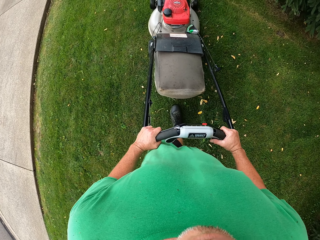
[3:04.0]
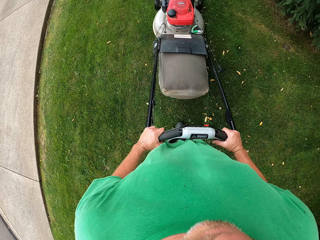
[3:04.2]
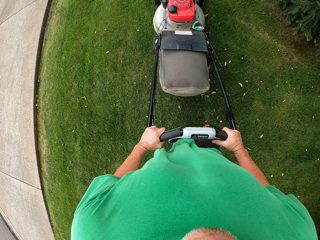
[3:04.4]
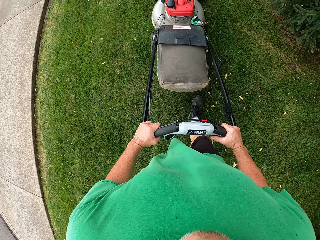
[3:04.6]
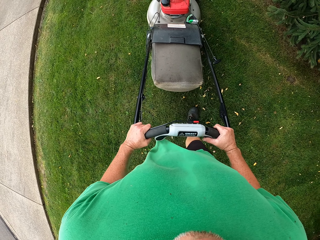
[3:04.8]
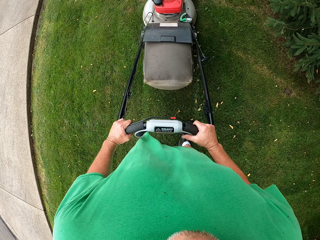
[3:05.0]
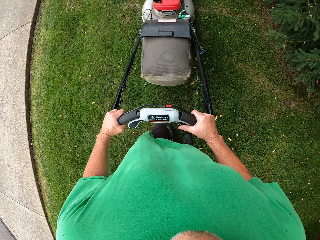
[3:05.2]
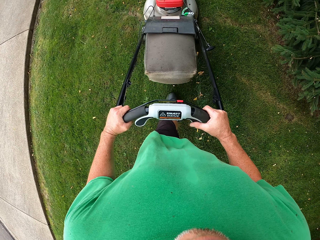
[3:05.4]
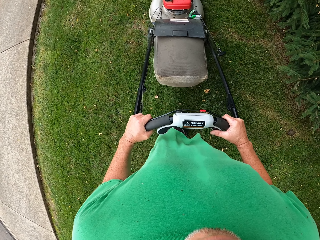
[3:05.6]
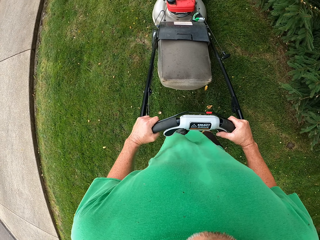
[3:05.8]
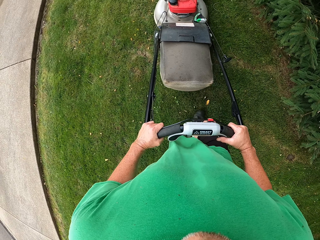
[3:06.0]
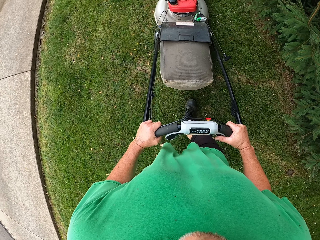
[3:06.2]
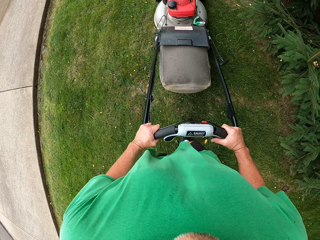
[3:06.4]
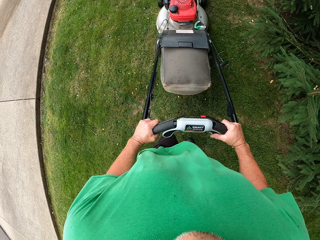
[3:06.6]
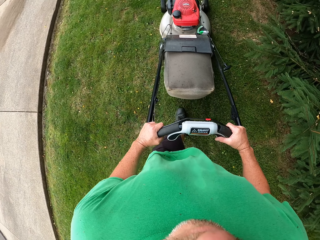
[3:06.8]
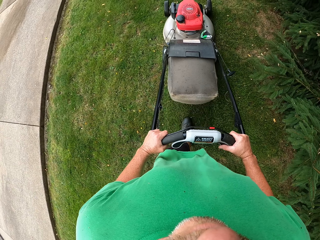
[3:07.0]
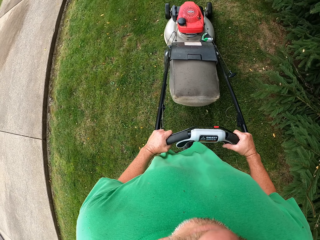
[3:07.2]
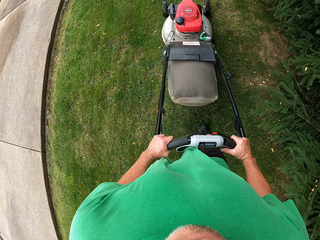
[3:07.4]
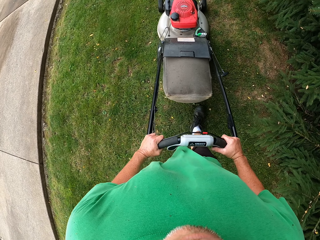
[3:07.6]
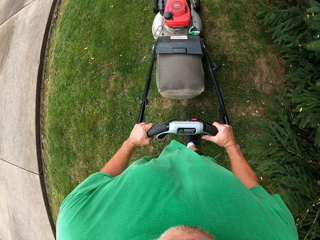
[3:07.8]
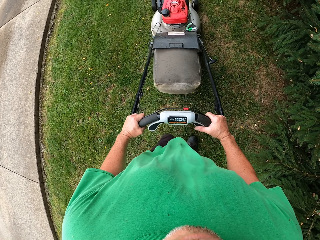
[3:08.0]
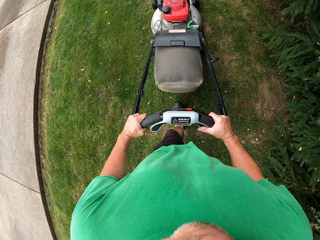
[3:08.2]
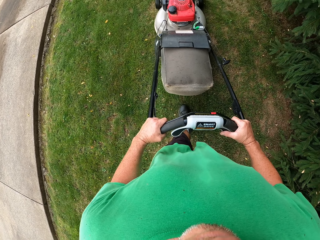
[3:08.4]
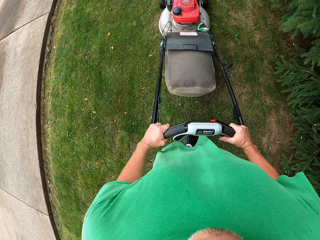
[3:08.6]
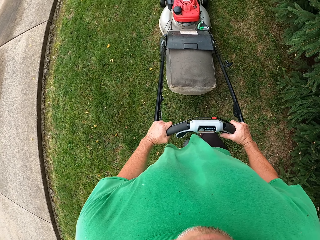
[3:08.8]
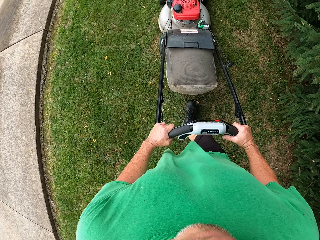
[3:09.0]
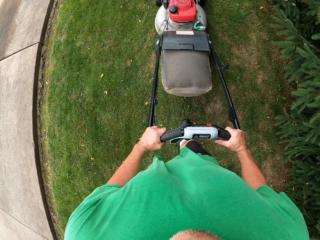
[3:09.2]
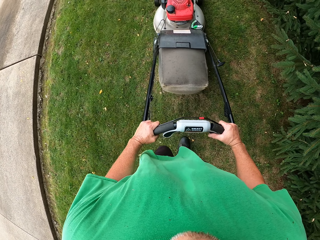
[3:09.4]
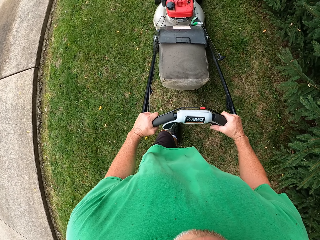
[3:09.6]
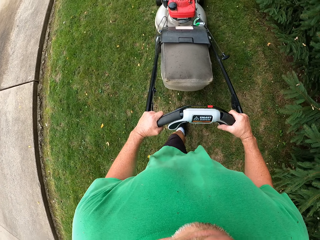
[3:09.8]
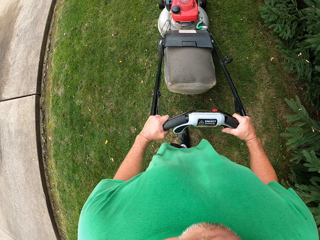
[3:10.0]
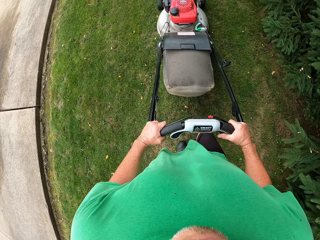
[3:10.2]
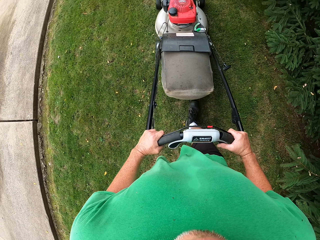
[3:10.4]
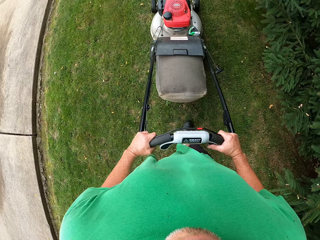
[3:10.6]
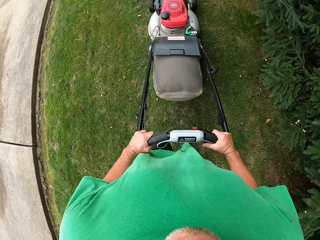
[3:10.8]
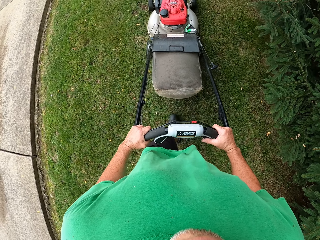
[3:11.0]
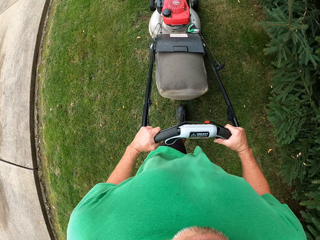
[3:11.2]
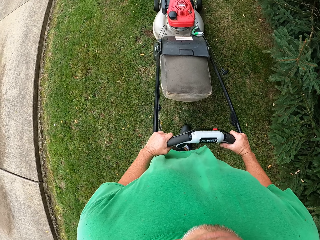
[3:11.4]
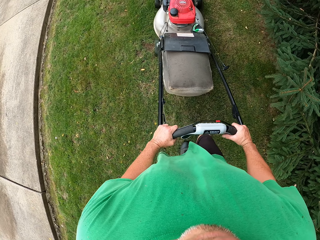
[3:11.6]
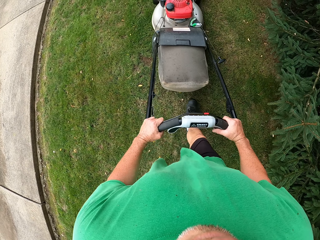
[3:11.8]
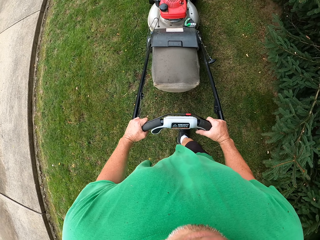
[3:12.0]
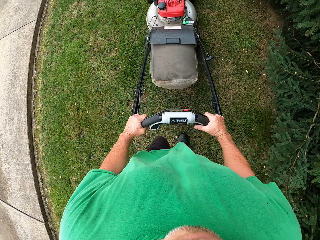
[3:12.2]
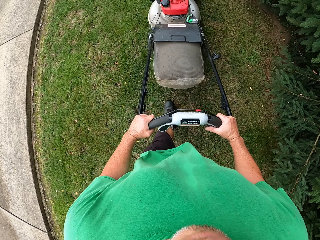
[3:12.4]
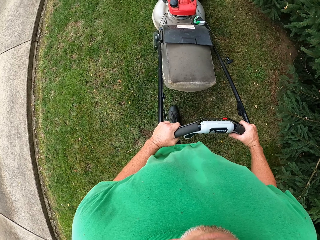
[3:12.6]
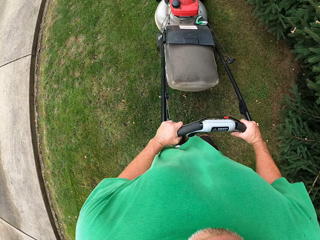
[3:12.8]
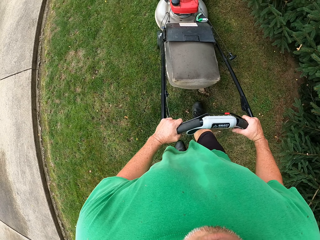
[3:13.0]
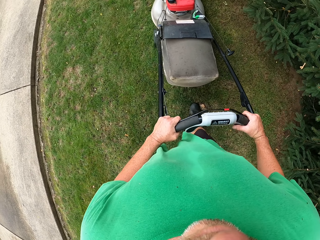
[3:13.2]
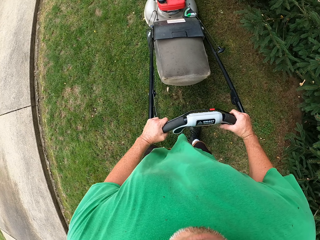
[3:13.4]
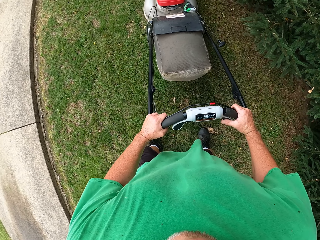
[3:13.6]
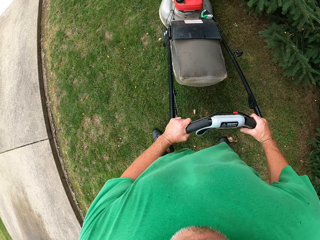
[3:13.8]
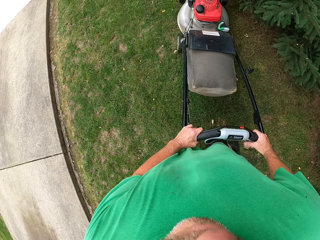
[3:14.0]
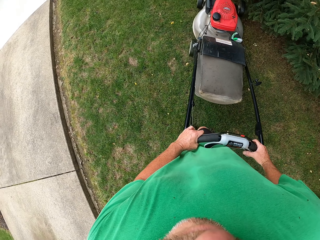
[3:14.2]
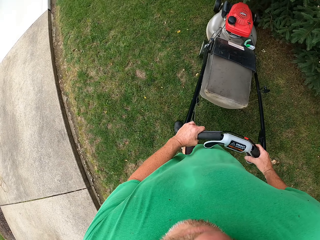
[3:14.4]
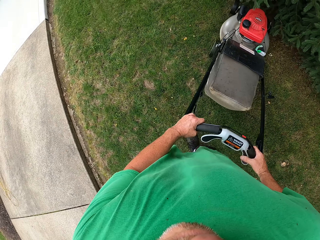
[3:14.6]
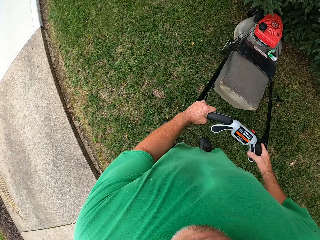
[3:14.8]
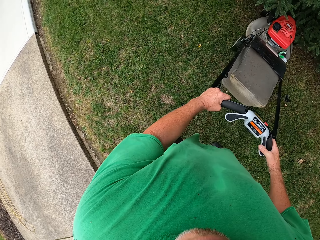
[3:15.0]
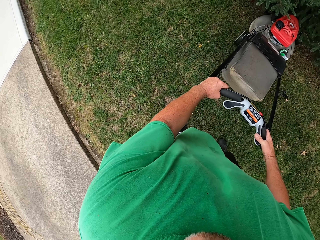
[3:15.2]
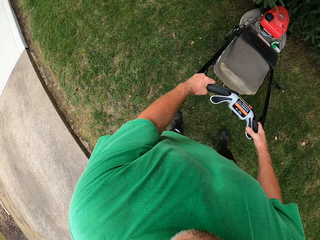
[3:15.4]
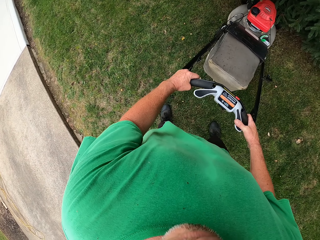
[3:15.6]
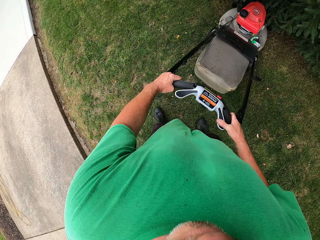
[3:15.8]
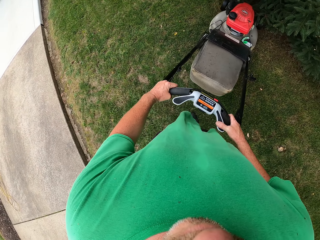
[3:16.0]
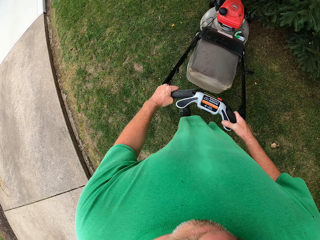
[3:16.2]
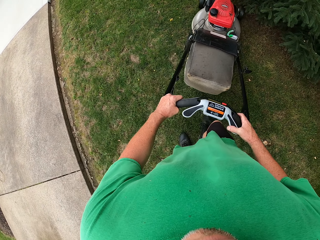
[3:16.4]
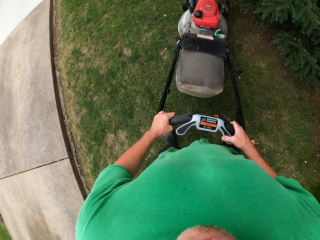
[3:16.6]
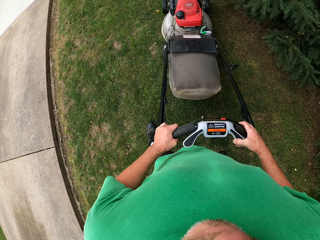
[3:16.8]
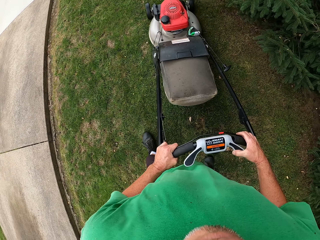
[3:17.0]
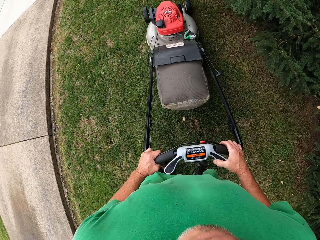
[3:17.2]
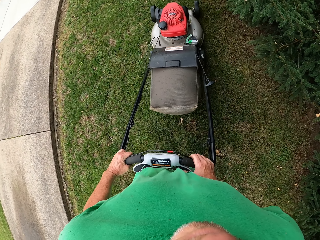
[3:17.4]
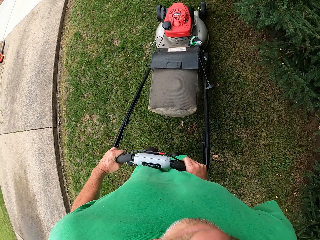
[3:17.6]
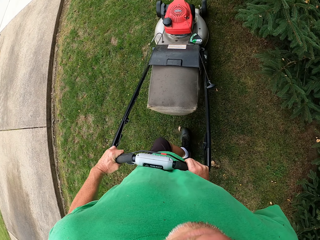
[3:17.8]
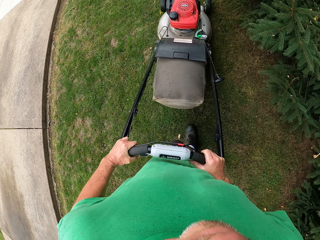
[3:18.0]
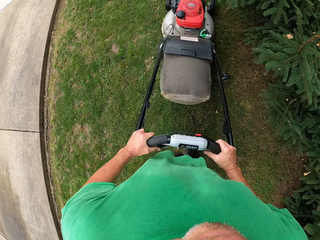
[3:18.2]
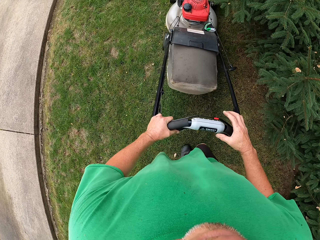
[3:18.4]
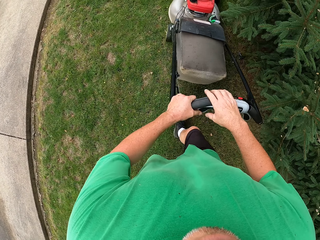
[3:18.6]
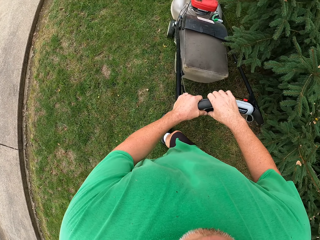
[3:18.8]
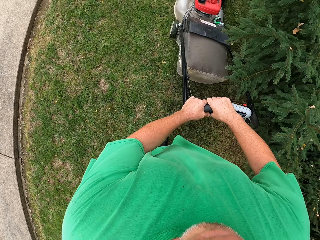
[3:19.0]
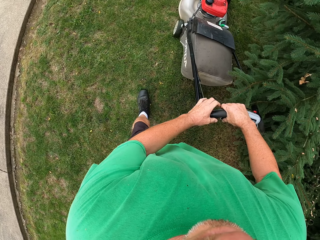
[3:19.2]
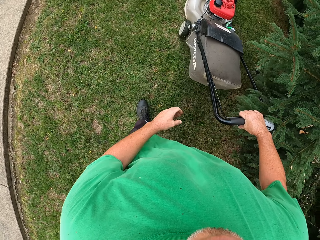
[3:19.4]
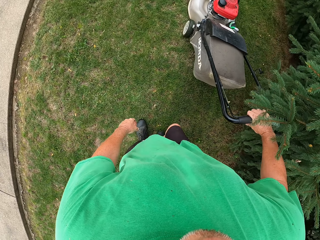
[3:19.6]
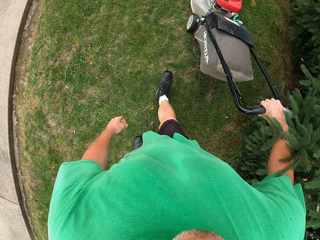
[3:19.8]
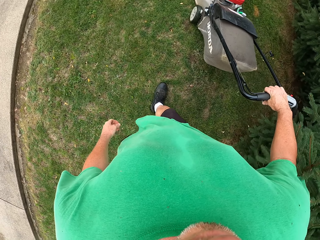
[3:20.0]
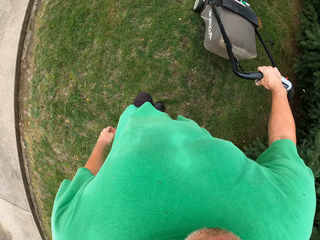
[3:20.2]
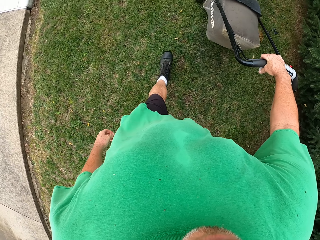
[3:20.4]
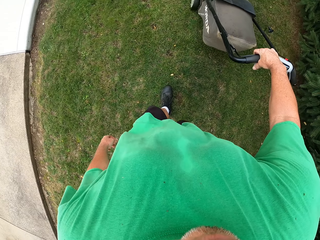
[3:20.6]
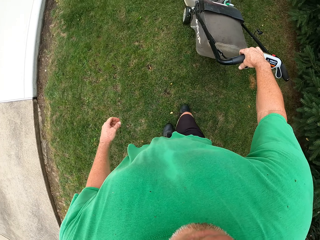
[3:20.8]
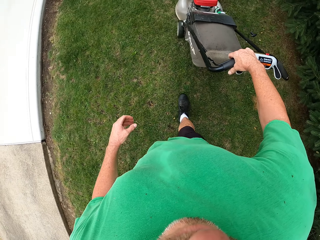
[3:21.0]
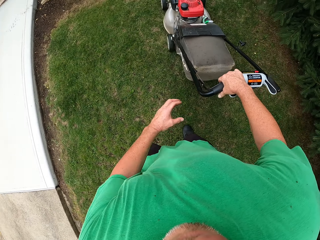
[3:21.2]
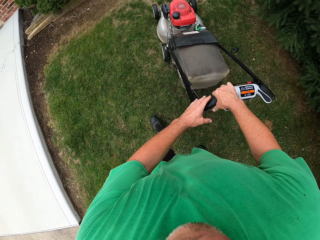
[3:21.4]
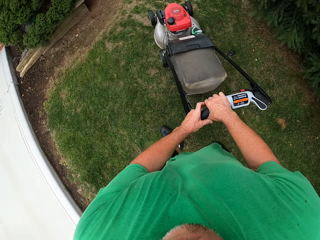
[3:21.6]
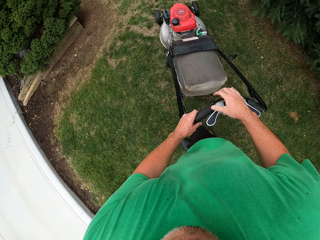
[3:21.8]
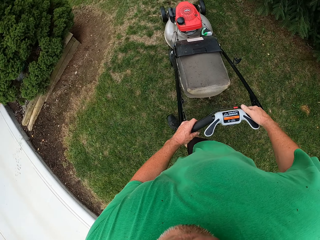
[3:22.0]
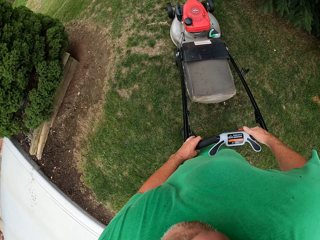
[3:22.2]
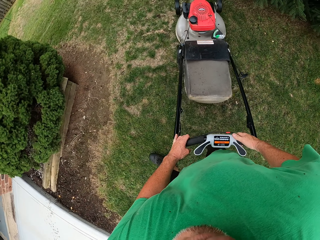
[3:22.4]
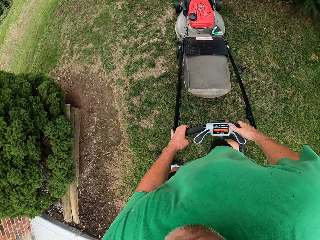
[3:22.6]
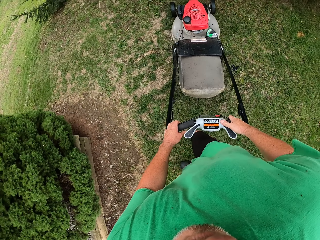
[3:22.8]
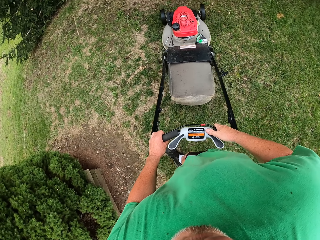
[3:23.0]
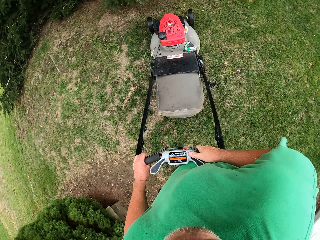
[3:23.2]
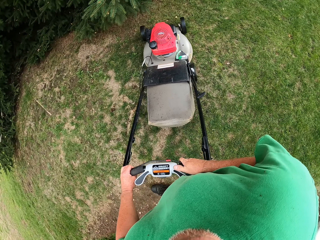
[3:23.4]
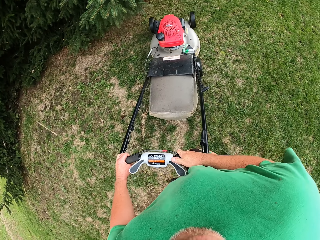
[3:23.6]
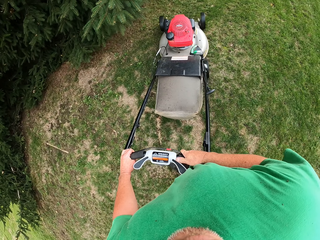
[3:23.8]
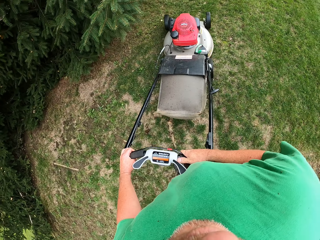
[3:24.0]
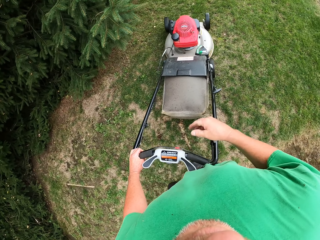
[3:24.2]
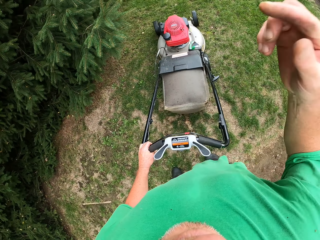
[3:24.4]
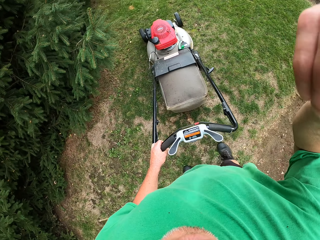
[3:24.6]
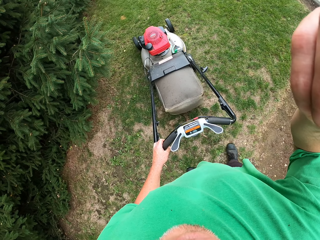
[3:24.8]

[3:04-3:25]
The camera wearer turns the lawn mower. They reverse the lawn mower machine on grass. They move the lawn mower forward on grass. They move their hand along the lawn mower and remove their hand from the lawn mower. They hold the lawn mower. They move their hand along the lawn mower. They make a U turn with the lawn mower. They push the lawn mower forward. They remove their hand from the lawn mower.
